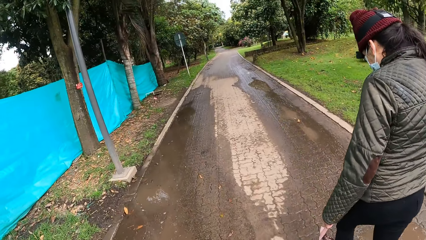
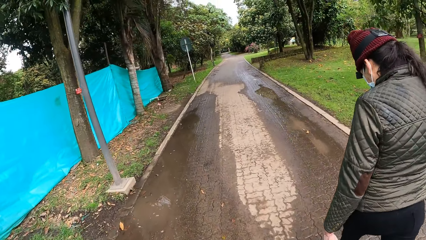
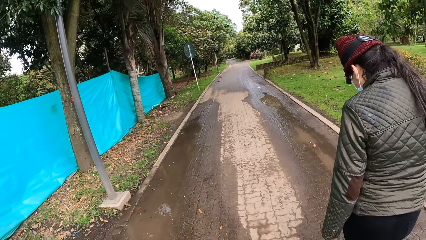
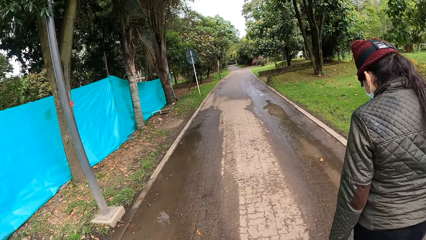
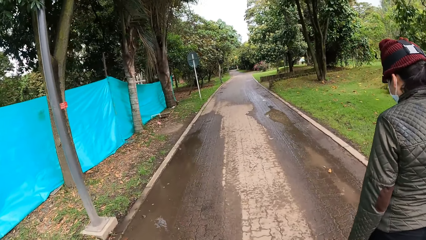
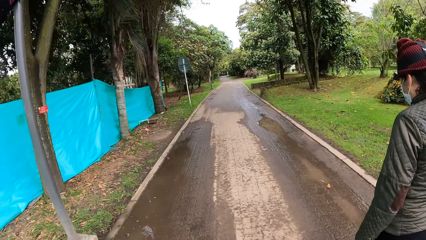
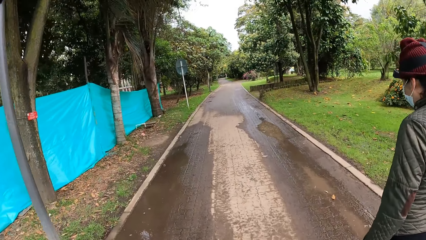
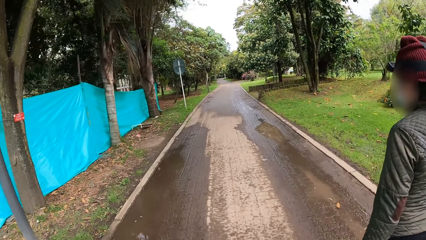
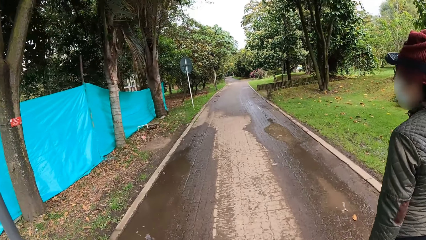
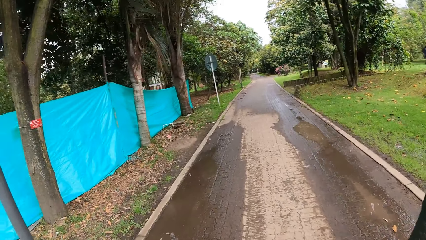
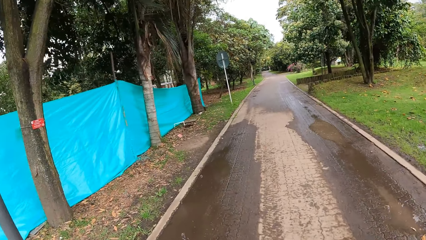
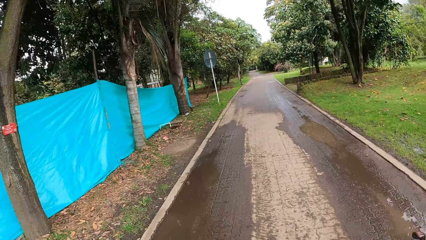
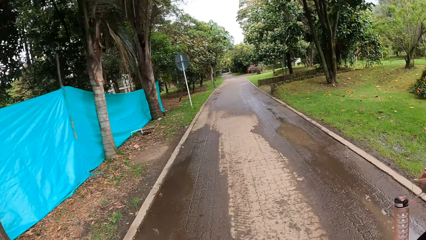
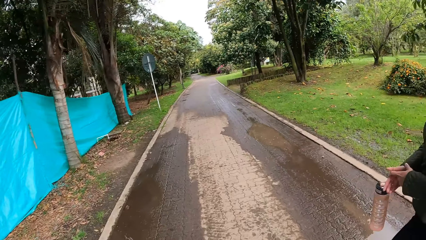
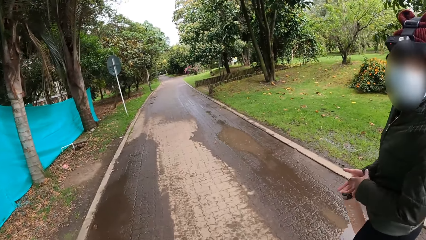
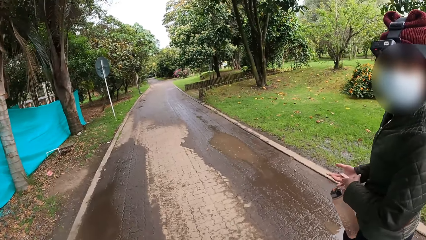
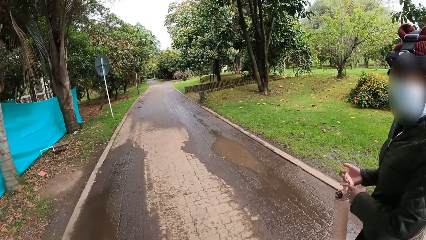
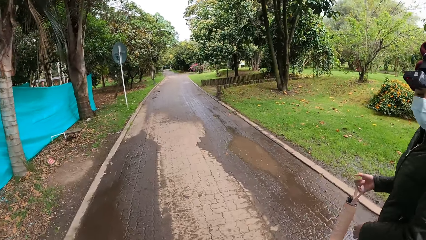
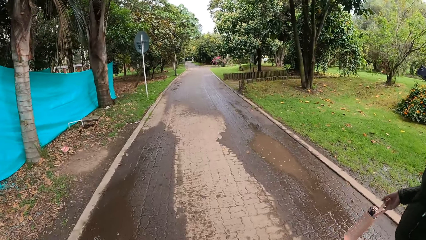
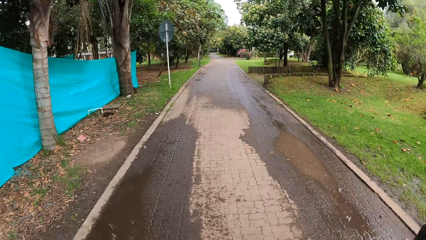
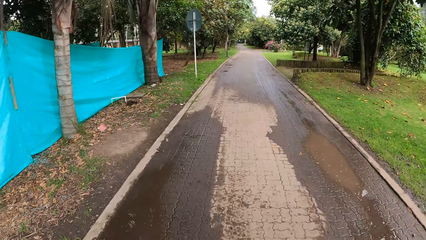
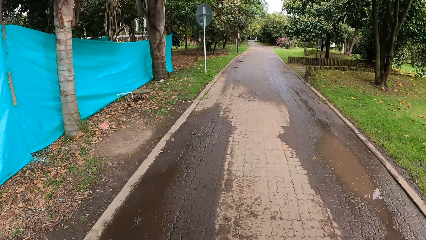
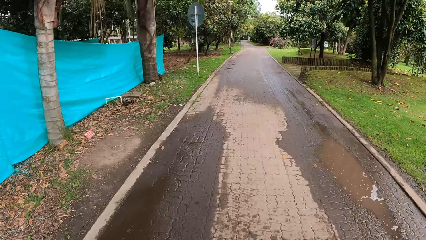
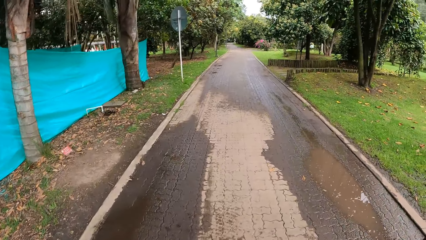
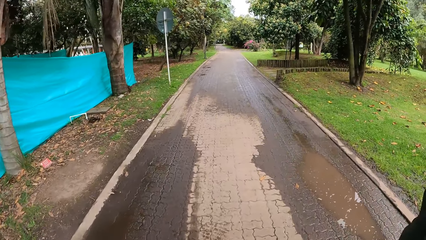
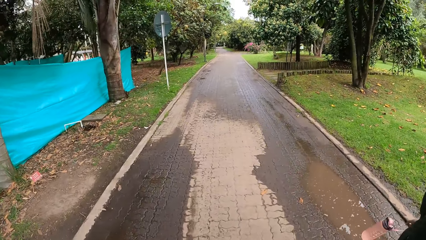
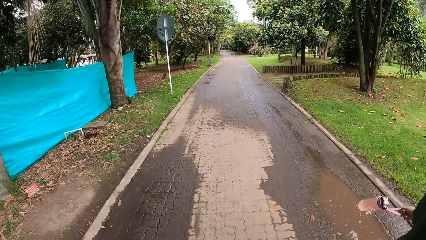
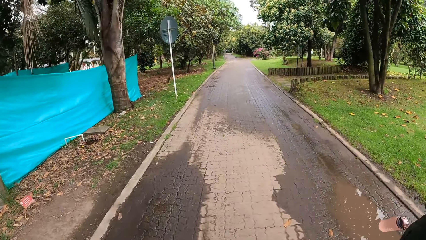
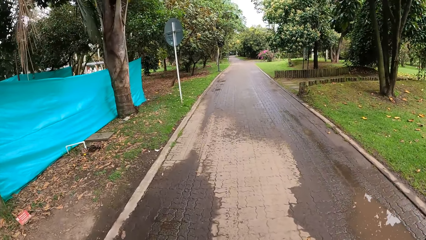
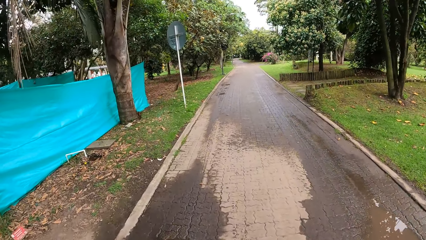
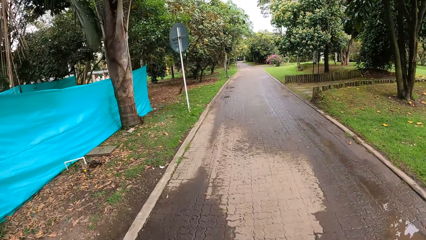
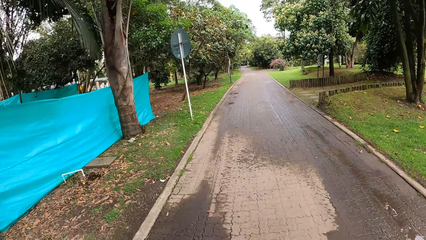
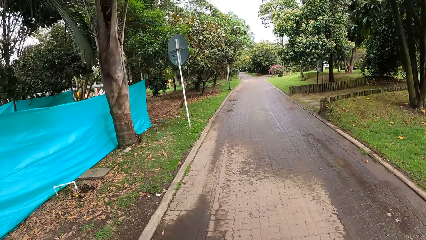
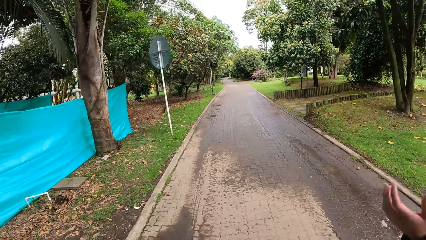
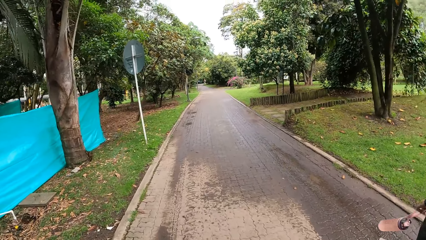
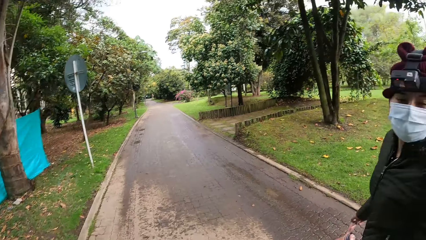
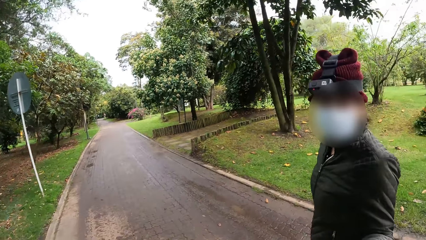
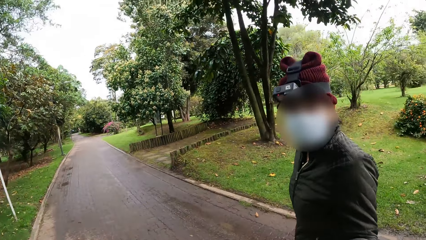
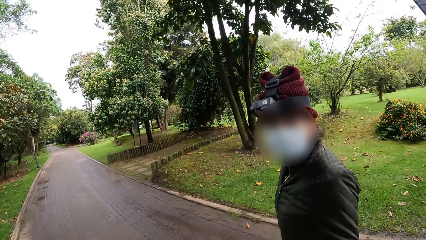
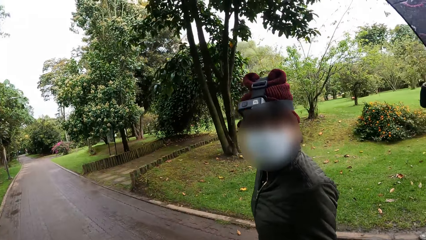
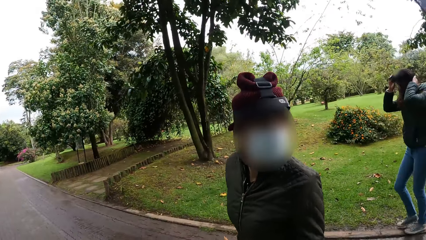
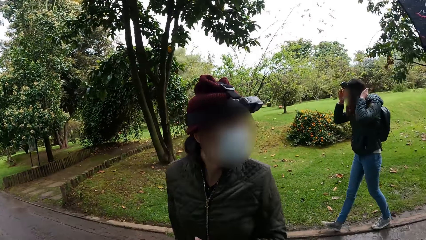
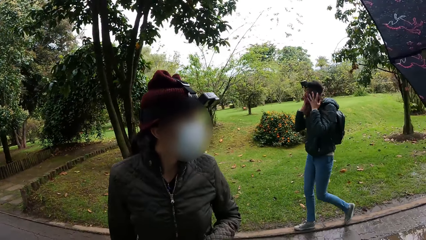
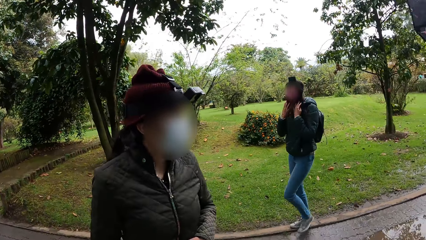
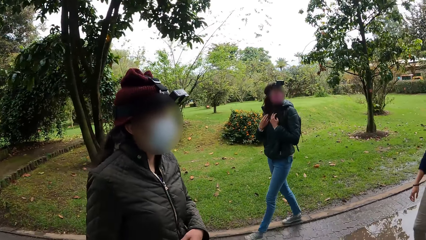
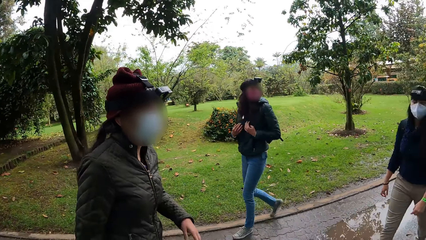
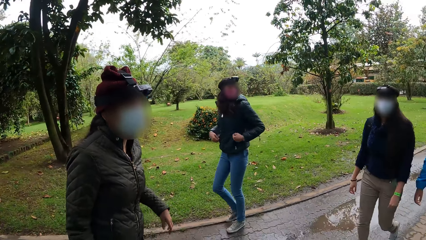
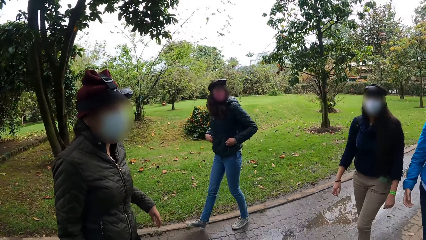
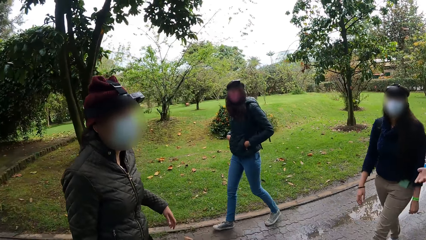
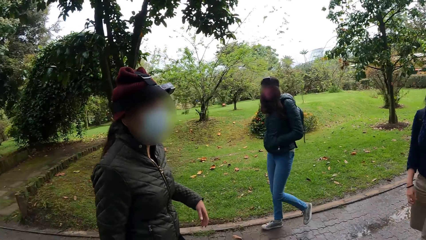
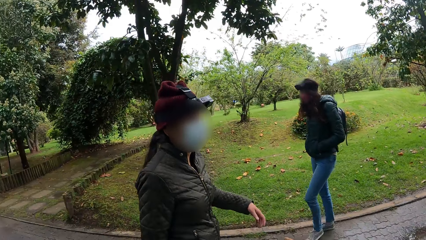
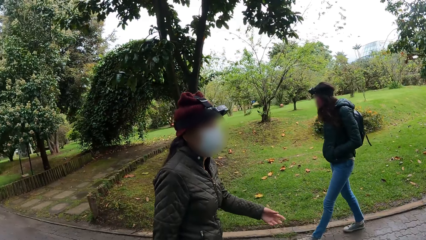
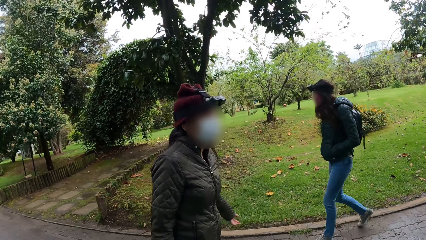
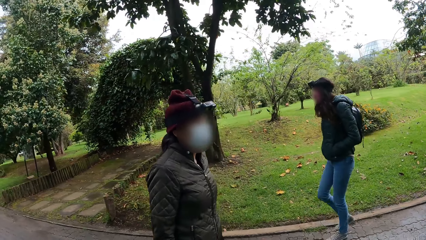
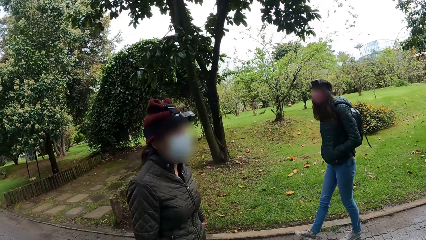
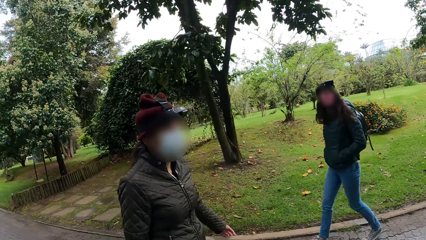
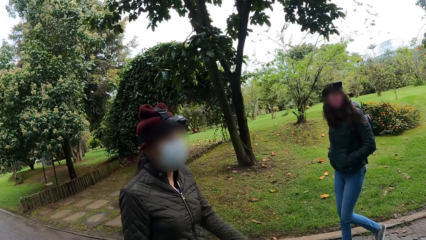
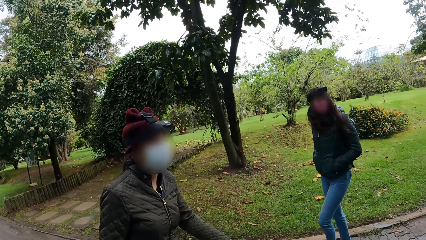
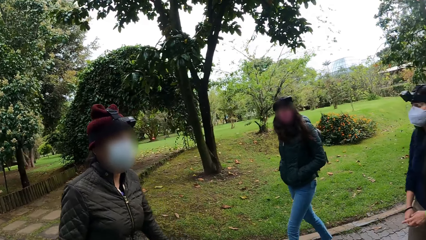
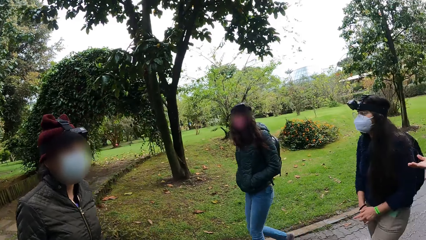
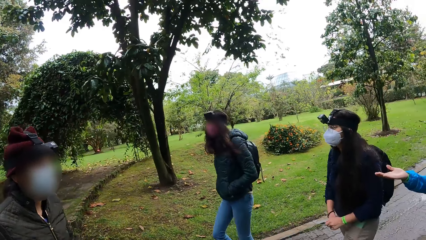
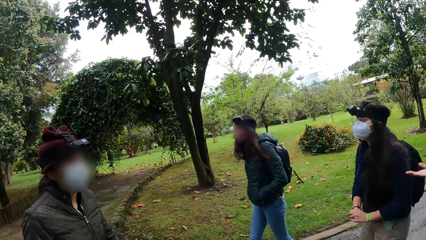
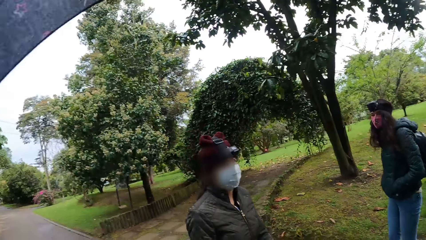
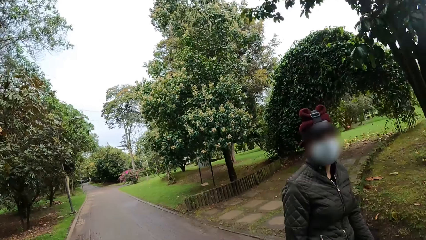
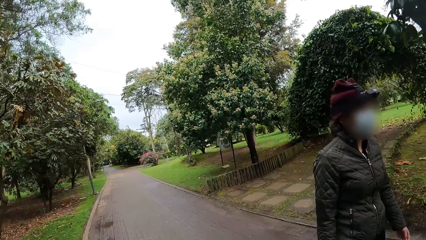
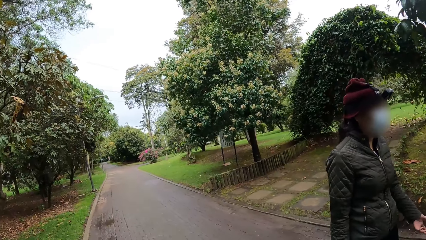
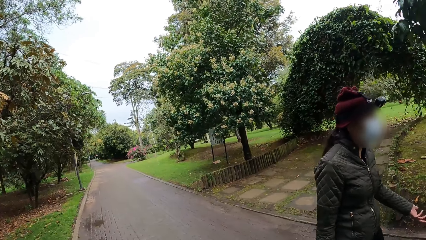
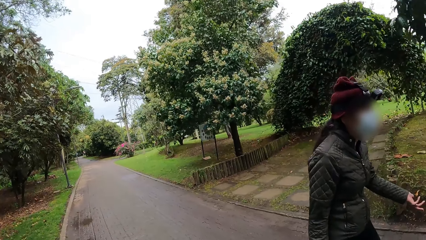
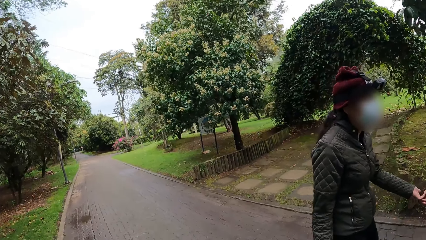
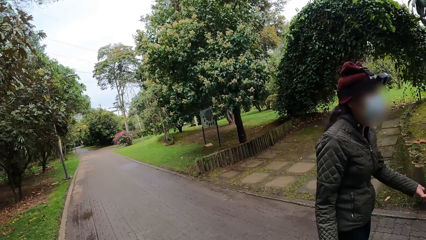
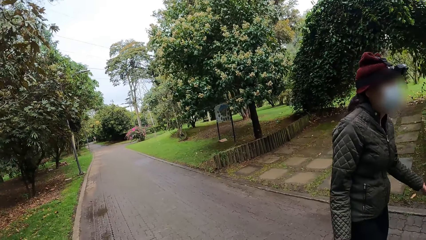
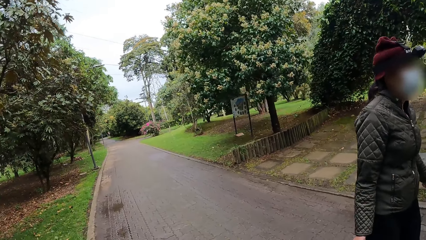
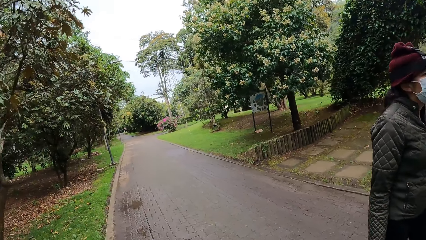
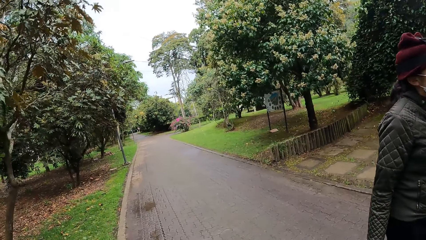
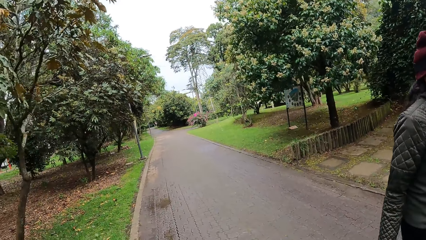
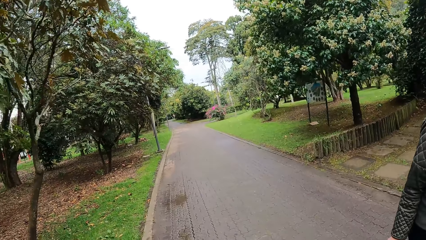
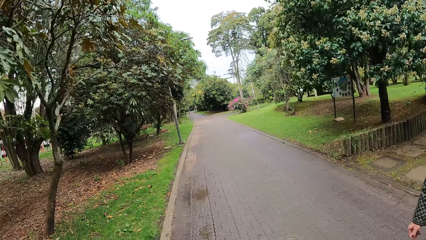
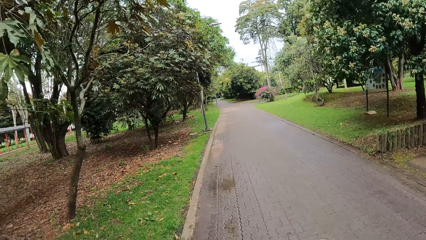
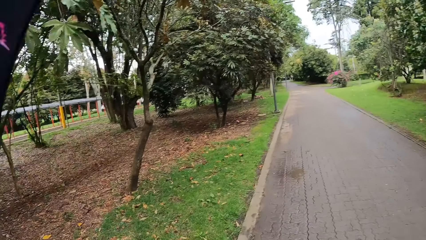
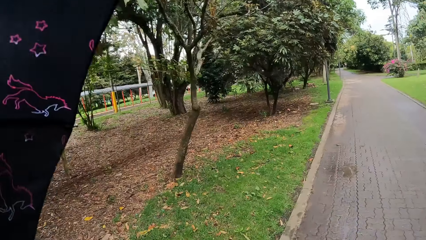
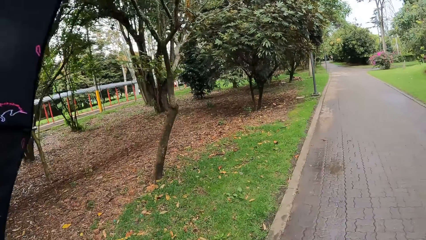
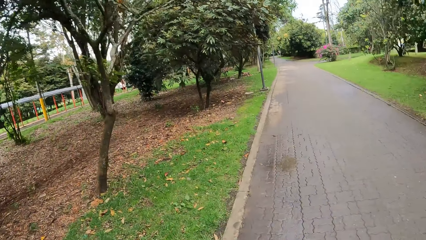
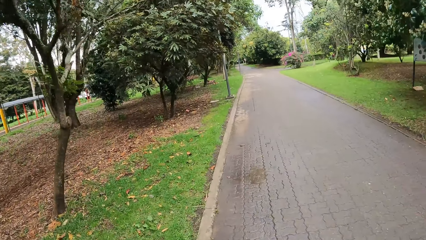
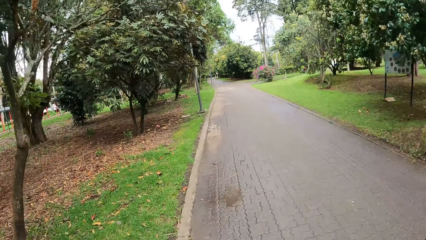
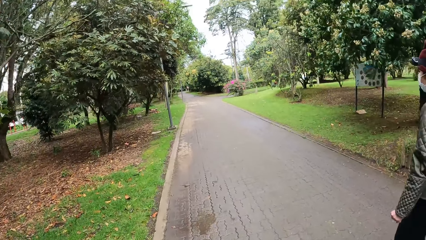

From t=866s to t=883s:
The woman passes a bottle from her left hand to her right hand. Another woman walks on the road.
